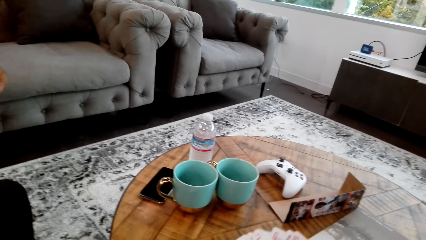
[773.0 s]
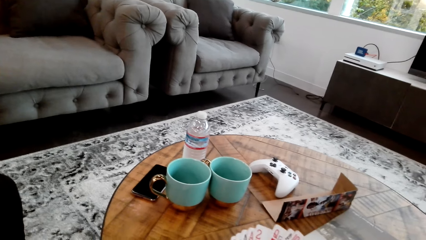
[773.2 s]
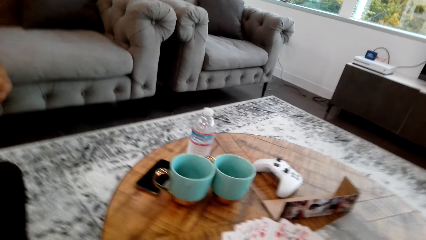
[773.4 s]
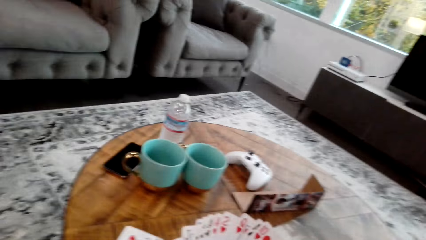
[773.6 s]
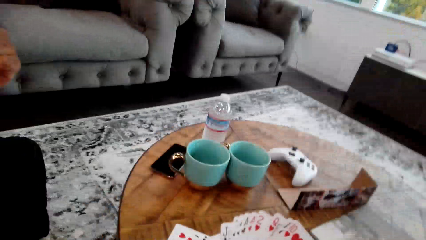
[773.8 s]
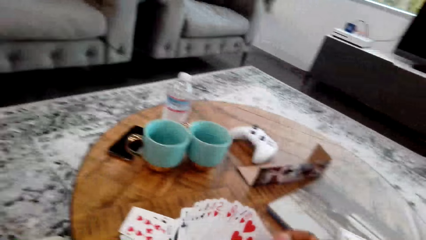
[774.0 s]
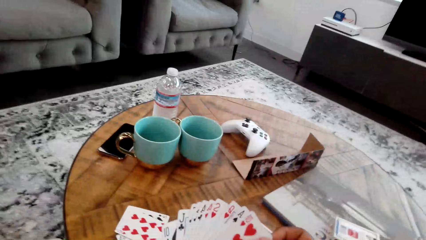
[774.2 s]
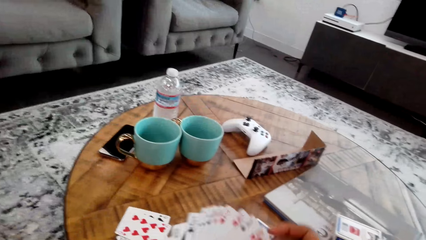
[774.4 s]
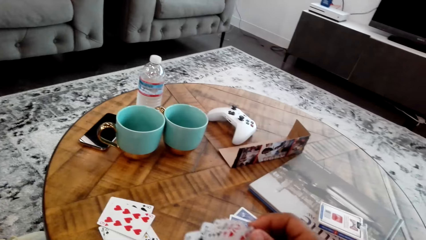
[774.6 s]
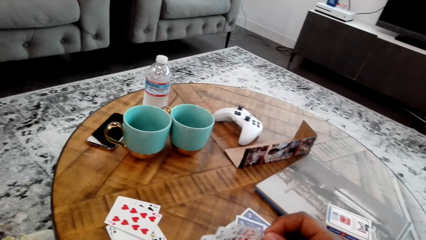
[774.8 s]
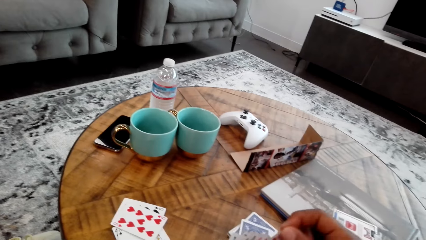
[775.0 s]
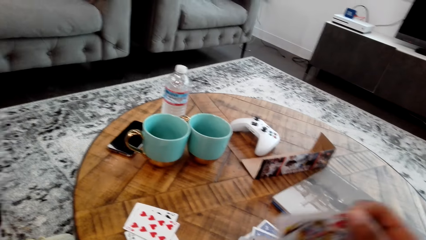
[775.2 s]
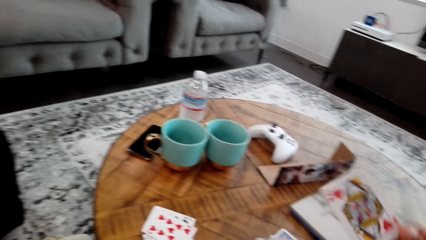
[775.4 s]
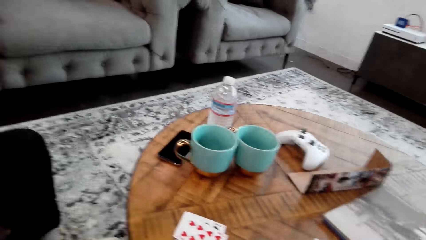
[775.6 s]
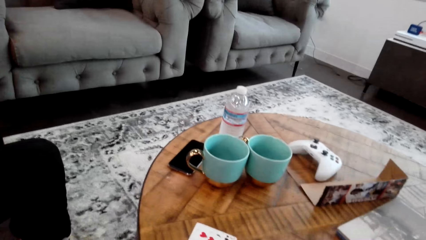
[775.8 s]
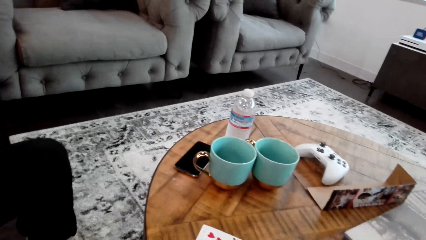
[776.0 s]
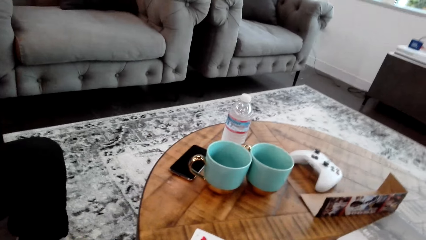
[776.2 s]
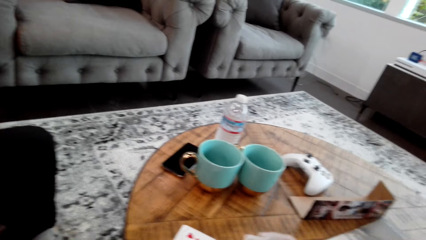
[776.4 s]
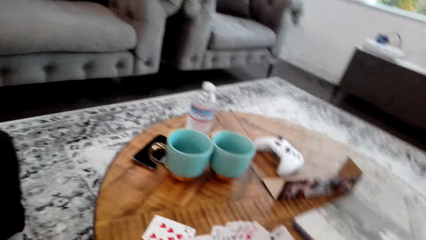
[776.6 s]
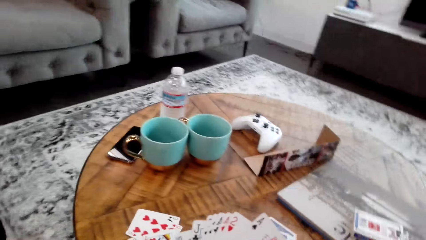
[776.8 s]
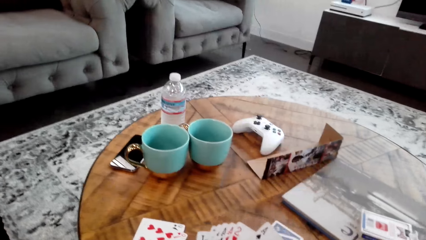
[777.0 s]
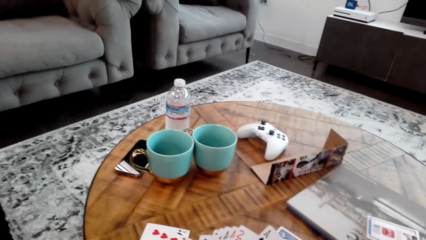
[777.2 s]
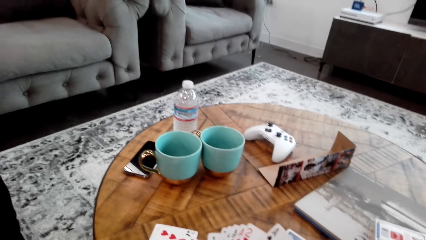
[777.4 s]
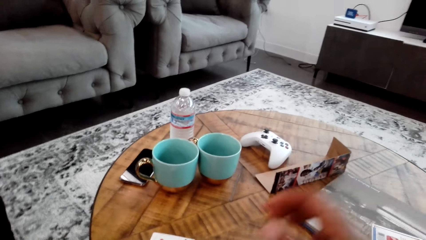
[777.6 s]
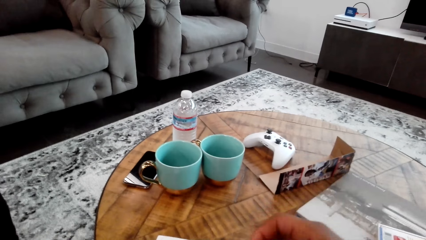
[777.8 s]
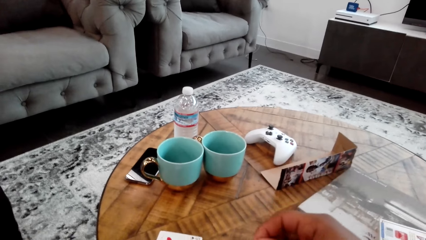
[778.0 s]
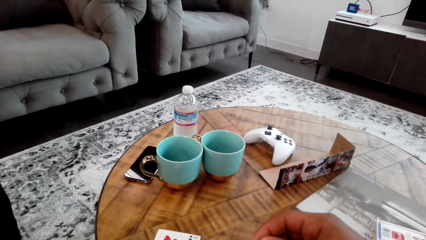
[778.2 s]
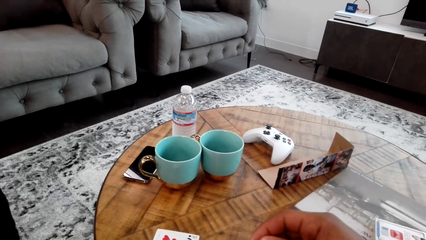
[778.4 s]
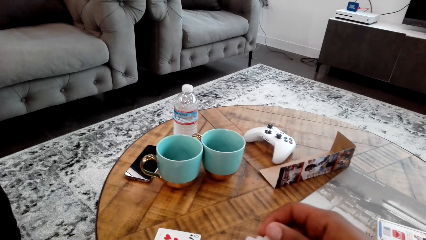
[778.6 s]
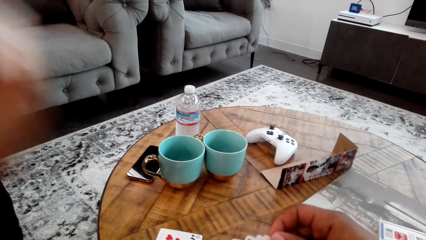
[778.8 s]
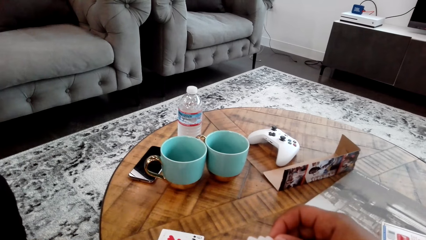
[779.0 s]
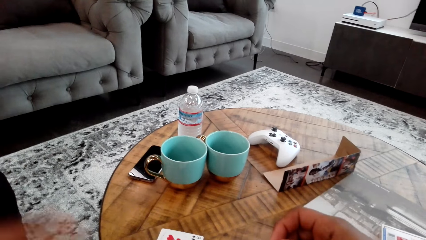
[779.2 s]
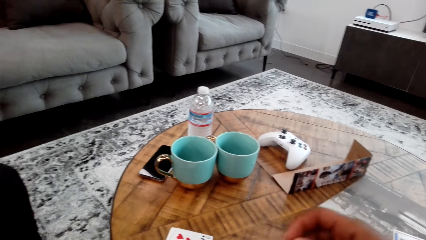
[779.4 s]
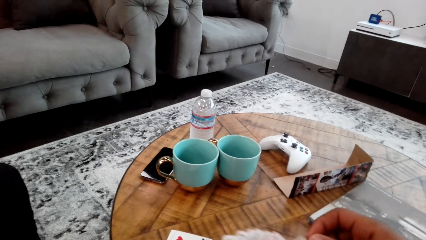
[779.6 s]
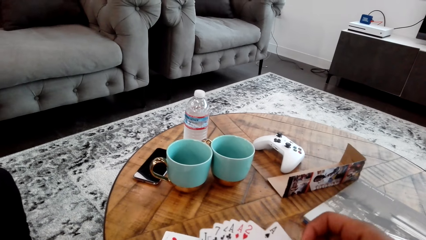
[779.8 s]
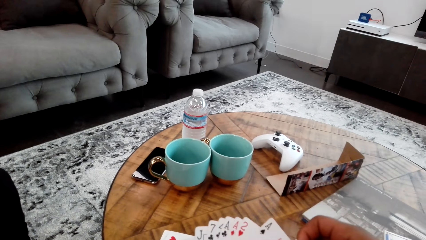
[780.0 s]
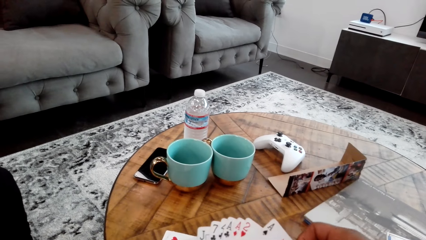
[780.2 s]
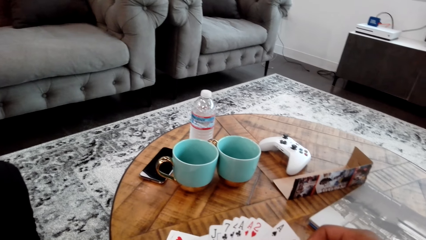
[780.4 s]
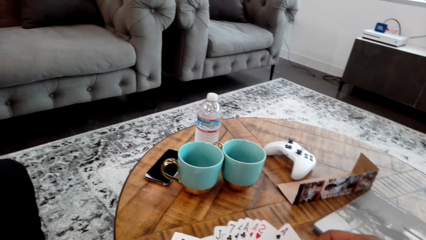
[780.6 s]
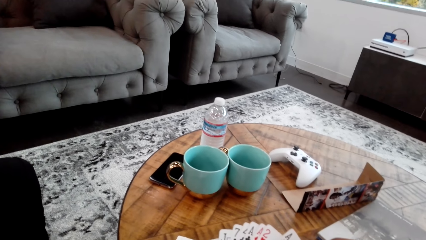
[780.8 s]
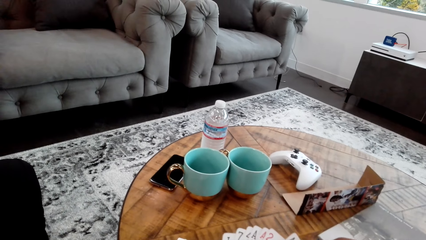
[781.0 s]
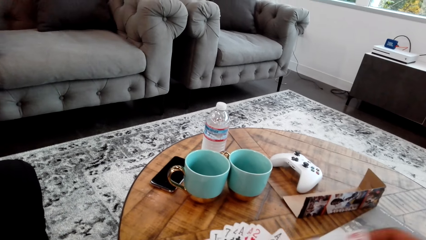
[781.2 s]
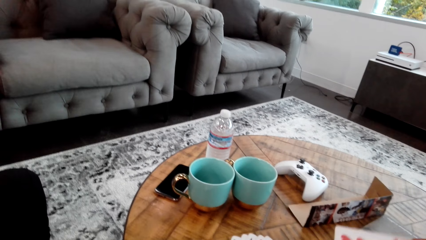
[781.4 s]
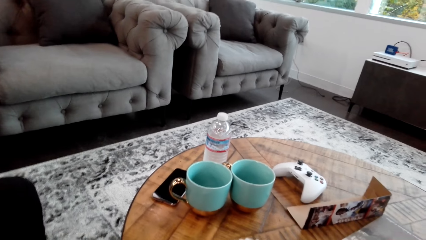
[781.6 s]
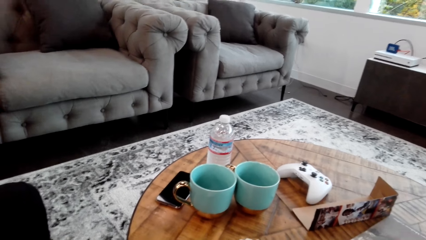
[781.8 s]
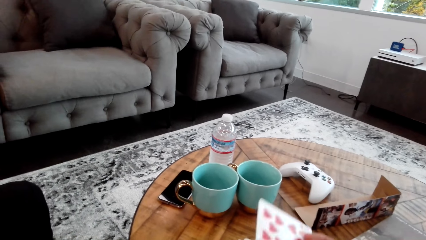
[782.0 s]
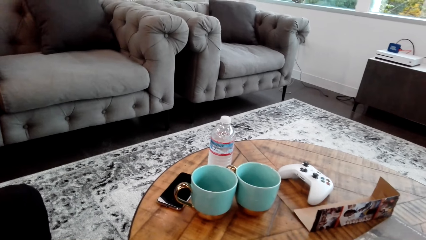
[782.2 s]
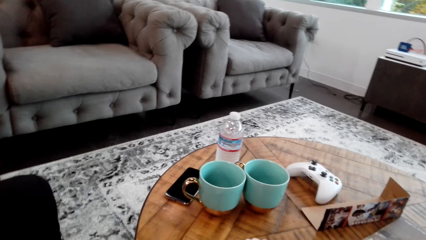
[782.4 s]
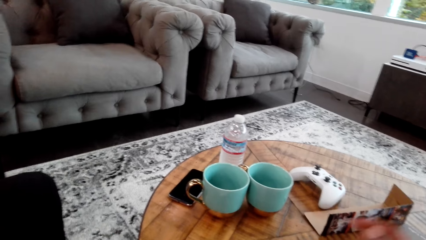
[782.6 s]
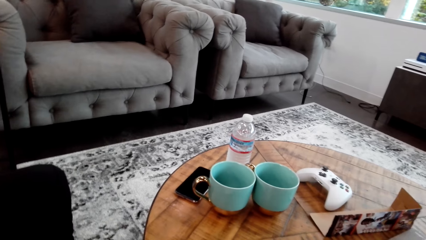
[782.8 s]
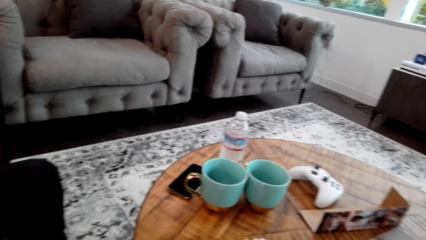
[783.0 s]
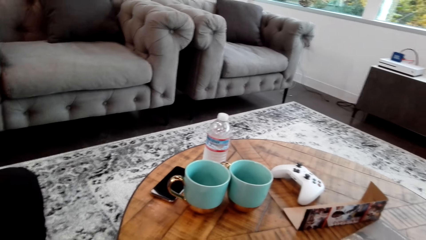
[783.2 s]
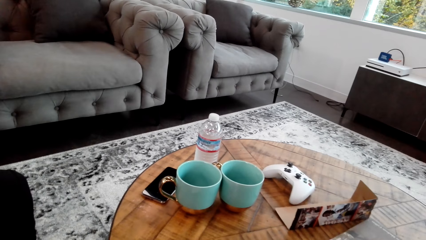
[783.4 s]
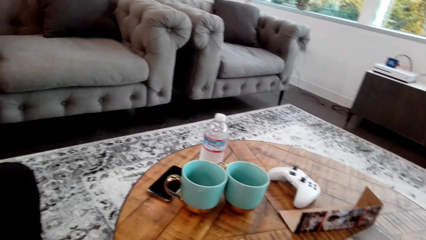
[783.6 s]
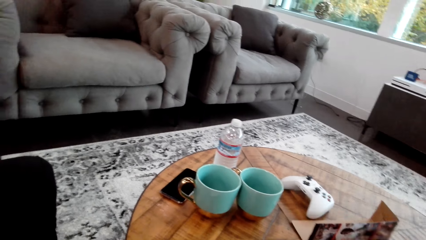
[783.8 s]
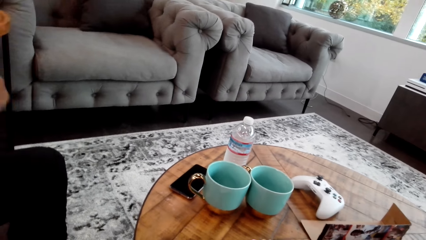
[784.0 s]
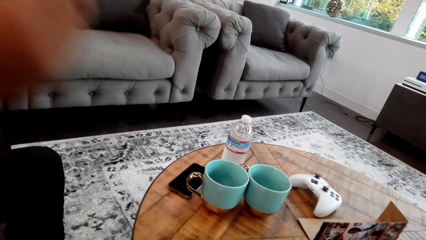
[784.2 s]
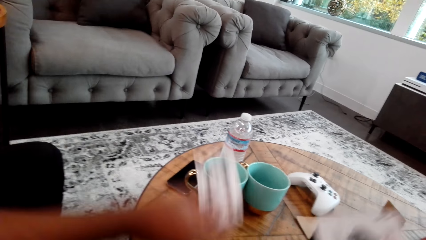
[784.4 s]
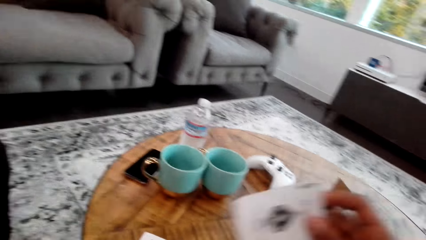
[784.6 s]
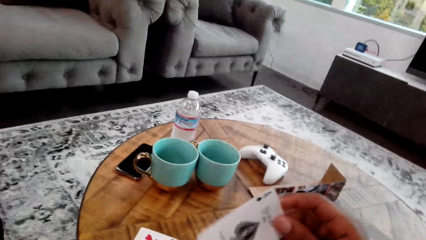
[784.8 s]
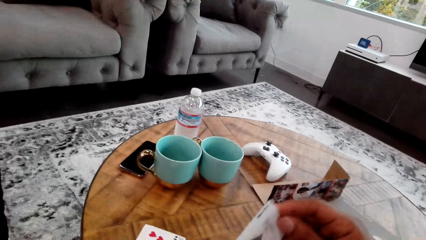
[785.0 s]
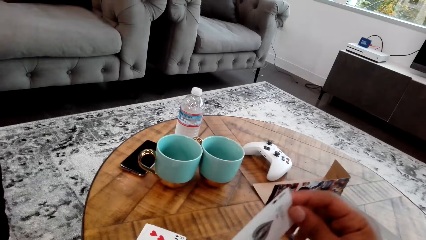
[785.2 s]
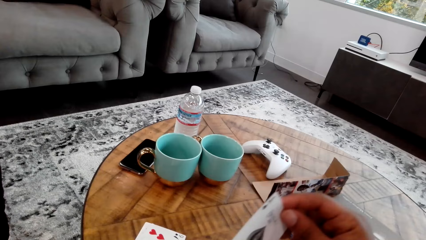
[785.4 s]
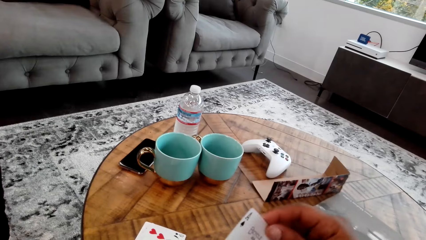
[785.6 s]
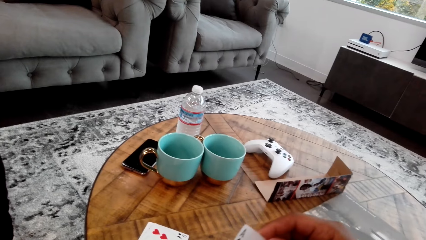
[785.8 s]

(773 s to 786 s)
The camera wearer picks a card. They drop the card on the table. A man drops a card on the table. The camera wearer drops a card on the table. The man drops a card on the table. The camera wearer picks a card.

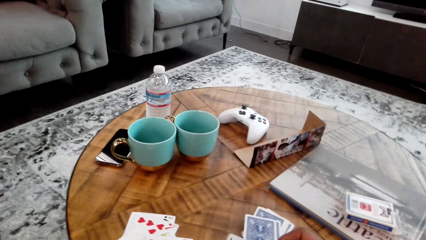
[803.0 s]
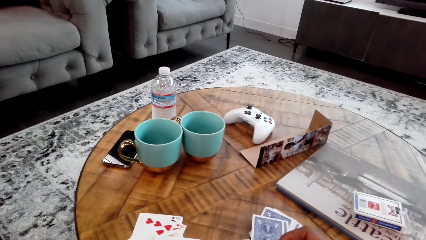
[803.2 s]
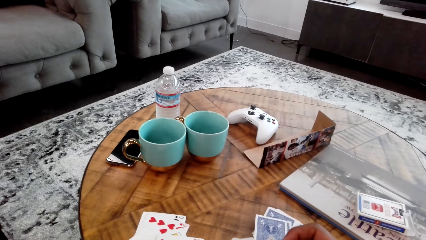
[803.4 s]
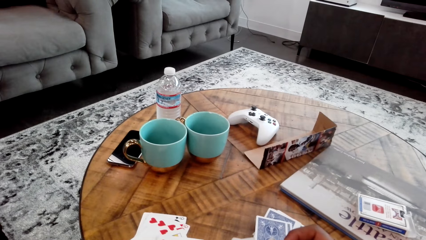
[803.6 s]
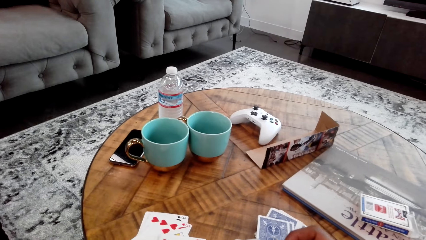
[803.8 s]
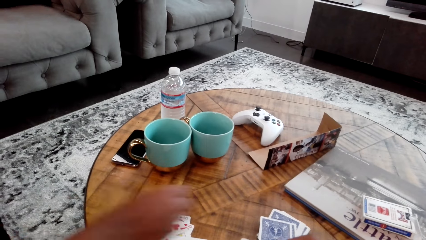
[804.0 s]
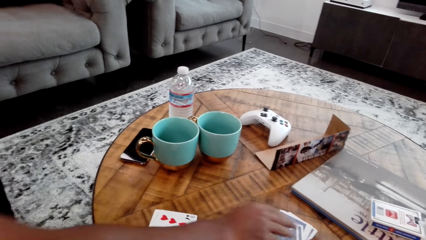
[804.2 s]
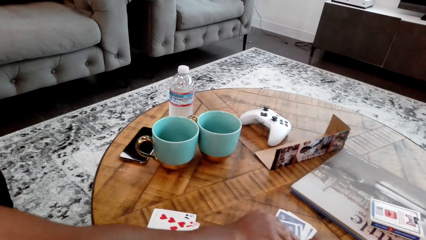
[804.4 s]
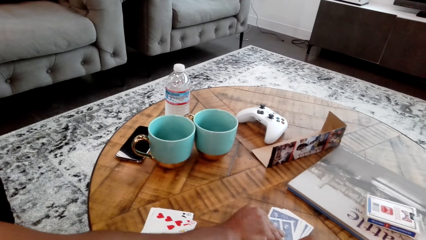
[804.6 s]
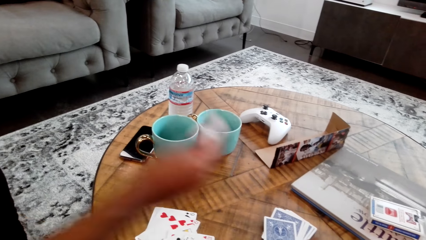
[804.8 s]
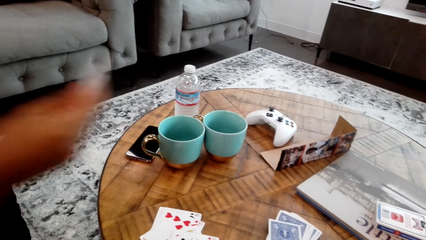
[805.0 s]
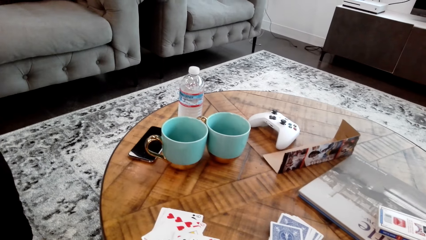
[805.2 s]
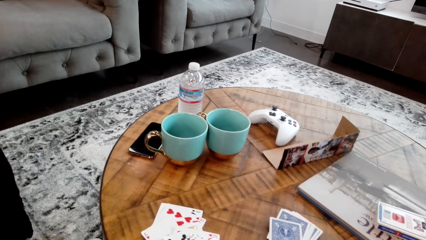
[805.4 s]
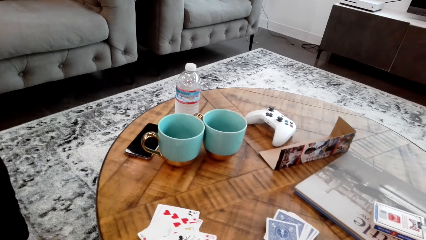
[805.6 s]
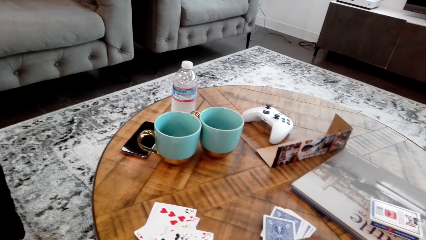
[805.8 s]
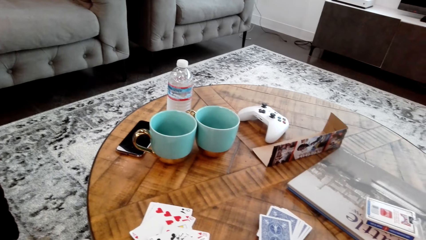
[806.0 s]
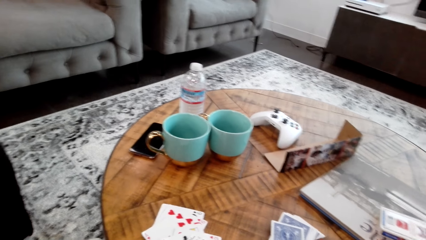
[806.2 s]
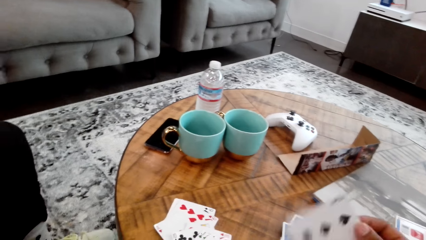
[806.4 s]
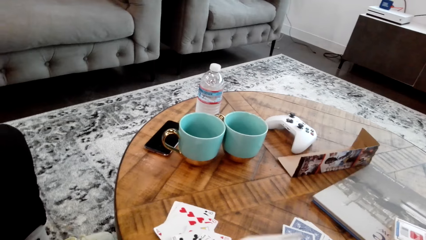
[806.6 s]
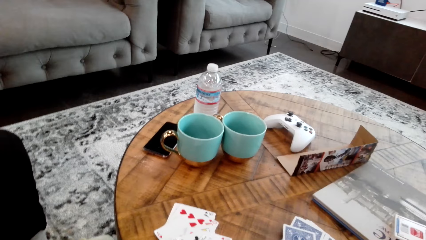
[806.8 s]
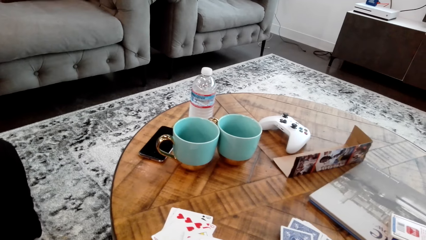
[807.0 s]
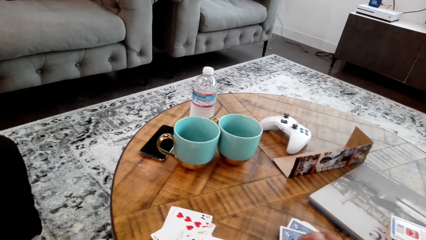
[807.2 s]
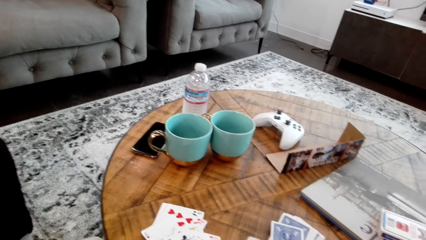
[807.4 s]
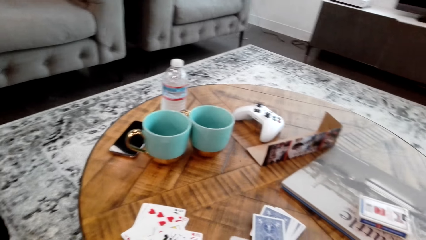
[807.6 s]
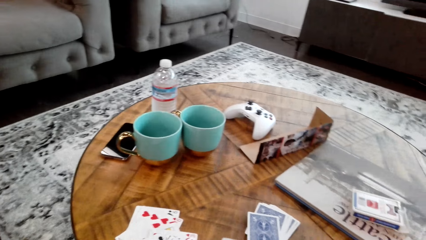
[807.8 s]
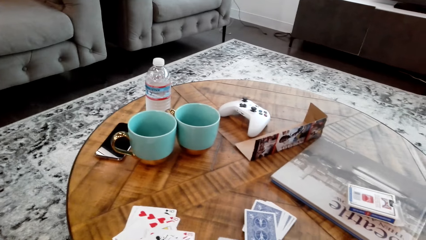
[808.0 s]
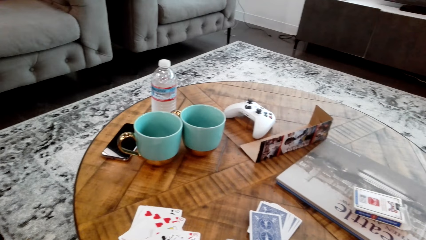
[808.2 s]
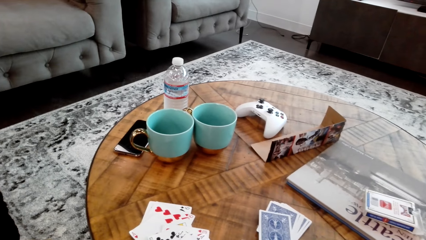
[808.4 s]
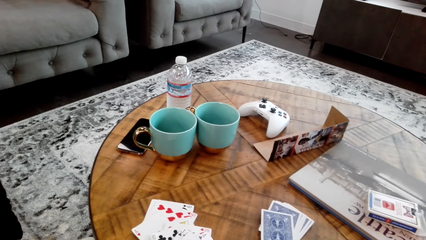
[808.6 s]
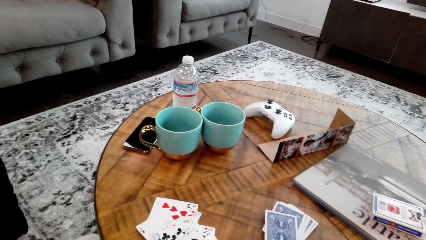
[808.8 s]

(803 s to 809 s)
A man picks a card from the table with the right hand. The camera wearer picks a card from the table with the right hand. They look around.
